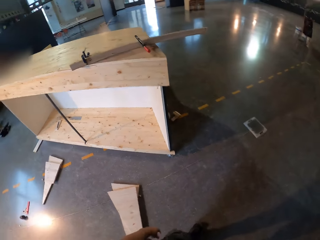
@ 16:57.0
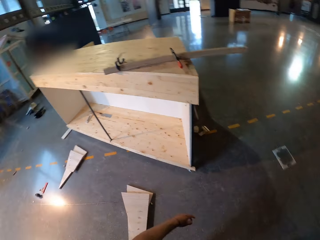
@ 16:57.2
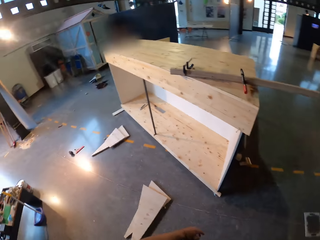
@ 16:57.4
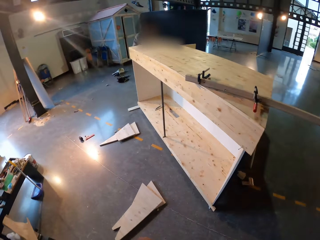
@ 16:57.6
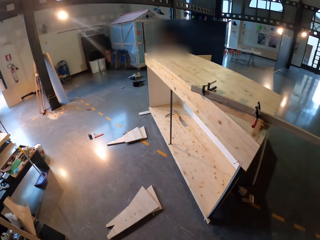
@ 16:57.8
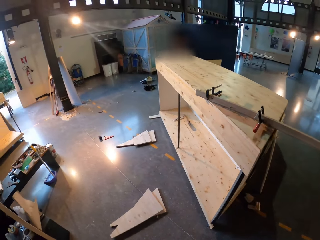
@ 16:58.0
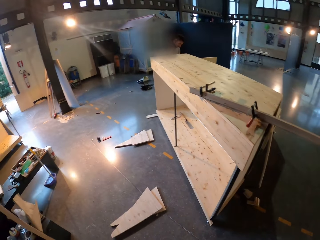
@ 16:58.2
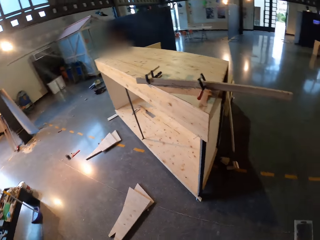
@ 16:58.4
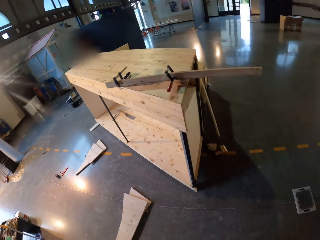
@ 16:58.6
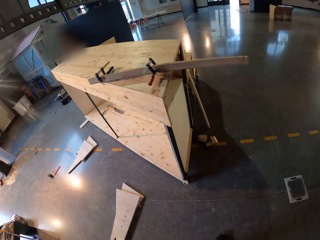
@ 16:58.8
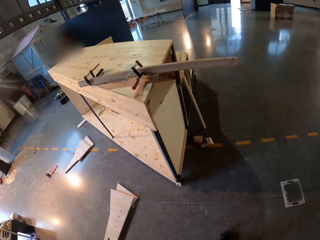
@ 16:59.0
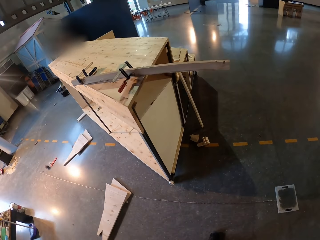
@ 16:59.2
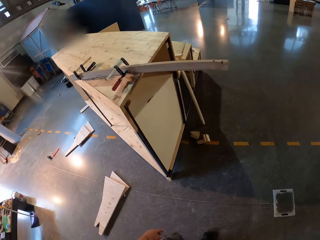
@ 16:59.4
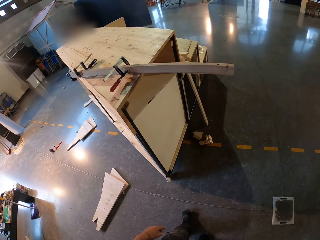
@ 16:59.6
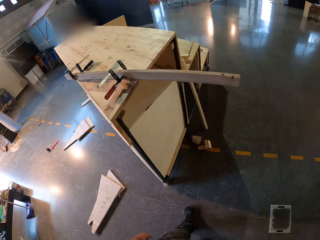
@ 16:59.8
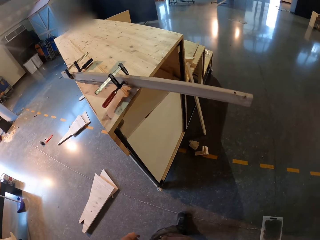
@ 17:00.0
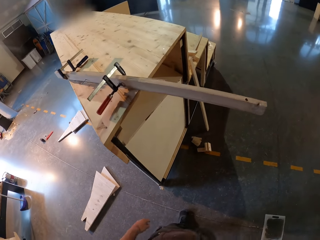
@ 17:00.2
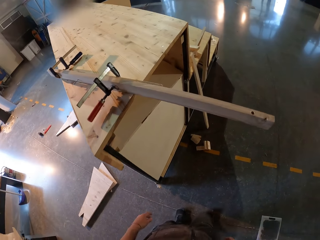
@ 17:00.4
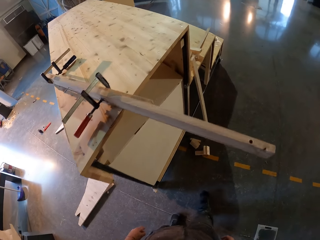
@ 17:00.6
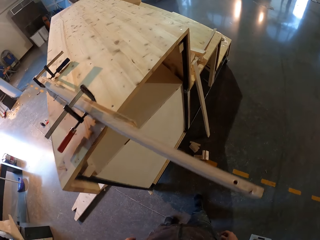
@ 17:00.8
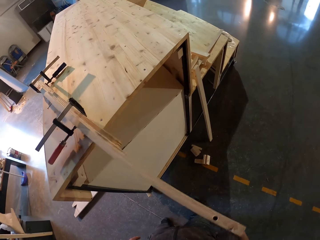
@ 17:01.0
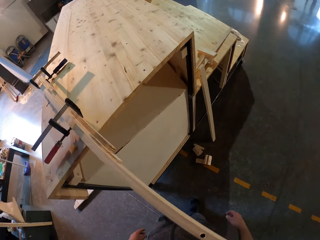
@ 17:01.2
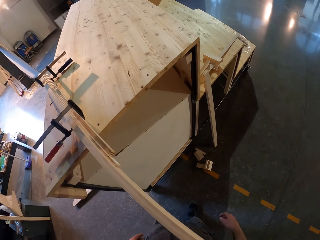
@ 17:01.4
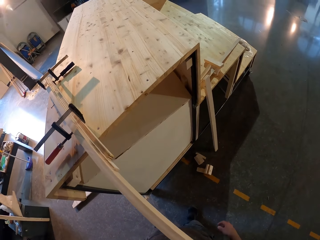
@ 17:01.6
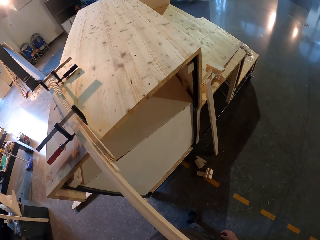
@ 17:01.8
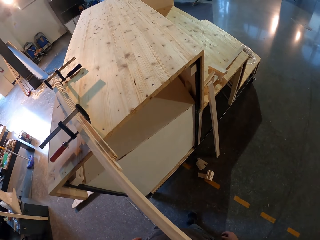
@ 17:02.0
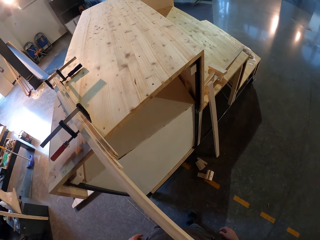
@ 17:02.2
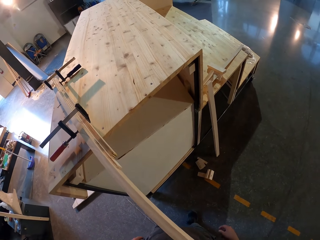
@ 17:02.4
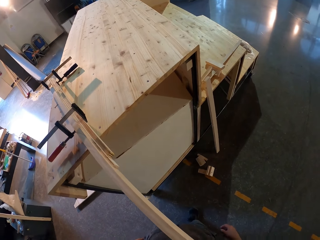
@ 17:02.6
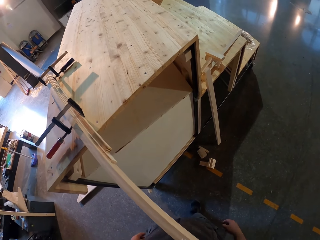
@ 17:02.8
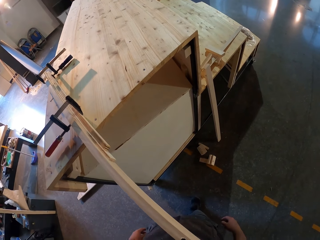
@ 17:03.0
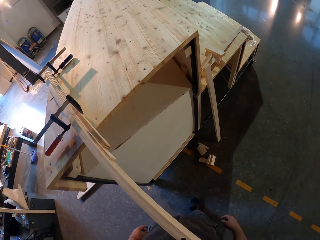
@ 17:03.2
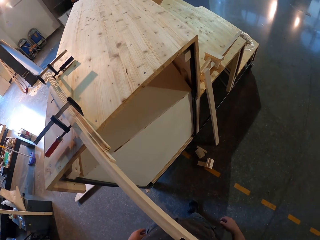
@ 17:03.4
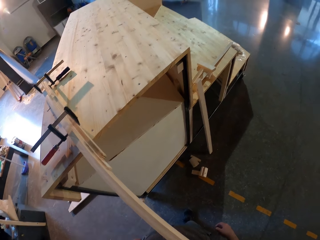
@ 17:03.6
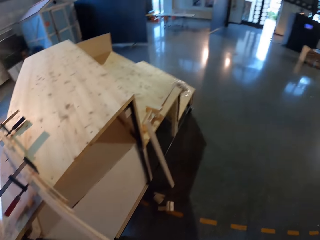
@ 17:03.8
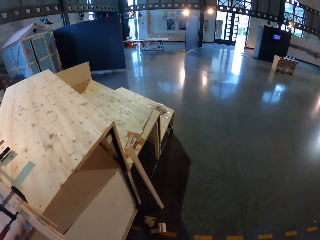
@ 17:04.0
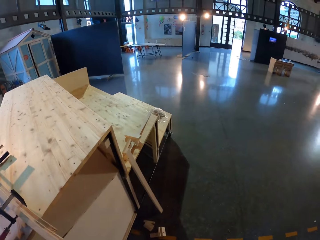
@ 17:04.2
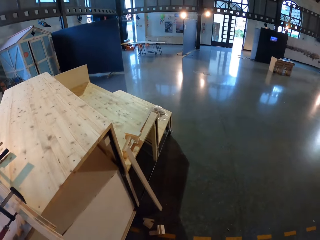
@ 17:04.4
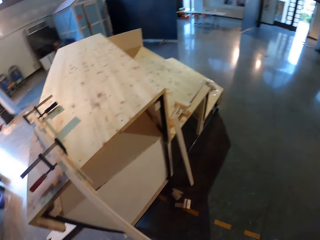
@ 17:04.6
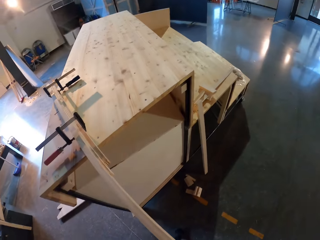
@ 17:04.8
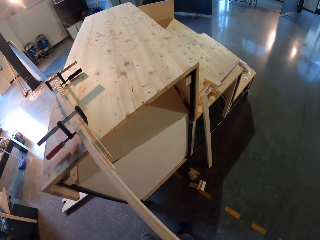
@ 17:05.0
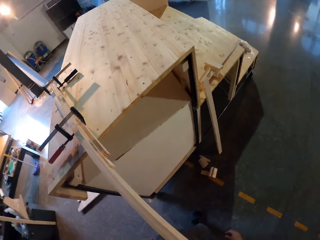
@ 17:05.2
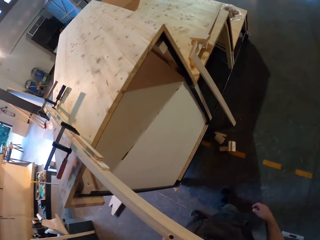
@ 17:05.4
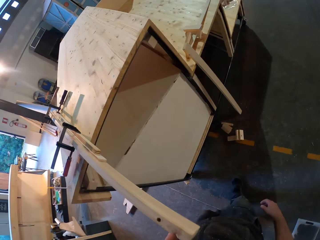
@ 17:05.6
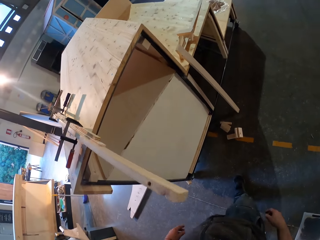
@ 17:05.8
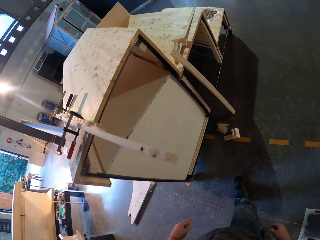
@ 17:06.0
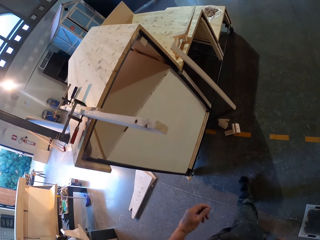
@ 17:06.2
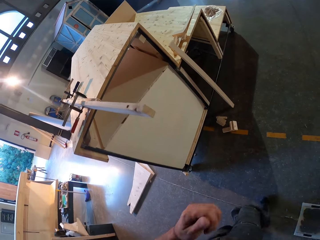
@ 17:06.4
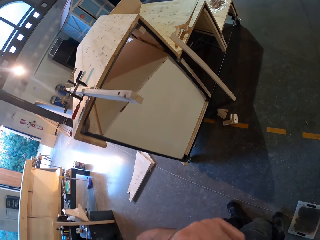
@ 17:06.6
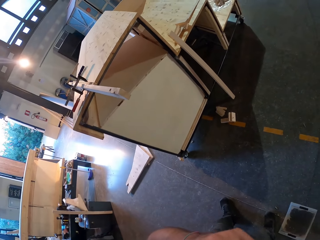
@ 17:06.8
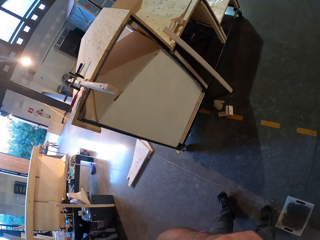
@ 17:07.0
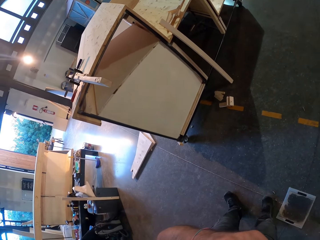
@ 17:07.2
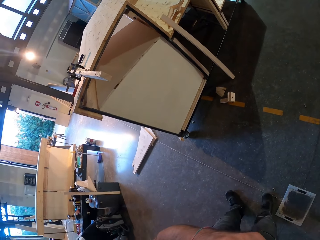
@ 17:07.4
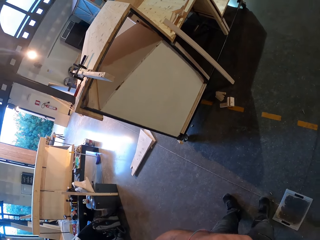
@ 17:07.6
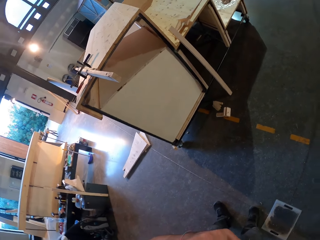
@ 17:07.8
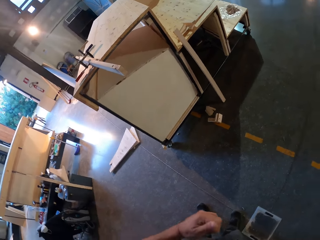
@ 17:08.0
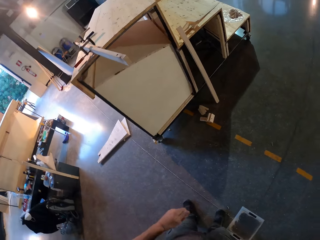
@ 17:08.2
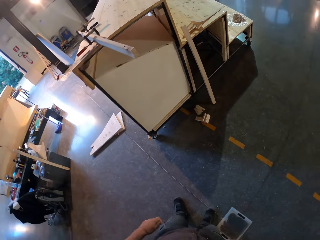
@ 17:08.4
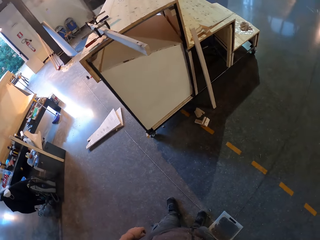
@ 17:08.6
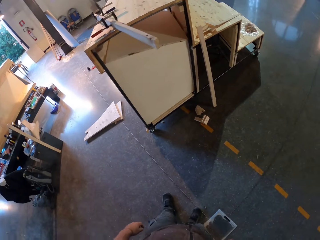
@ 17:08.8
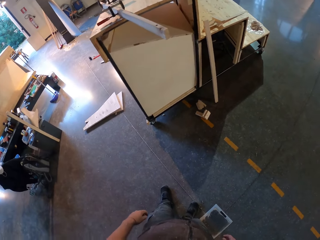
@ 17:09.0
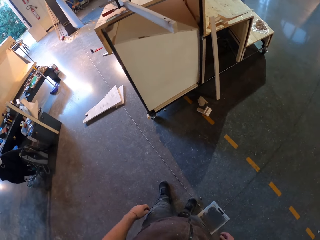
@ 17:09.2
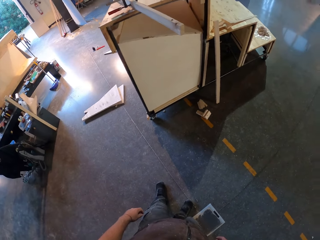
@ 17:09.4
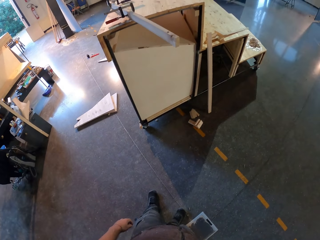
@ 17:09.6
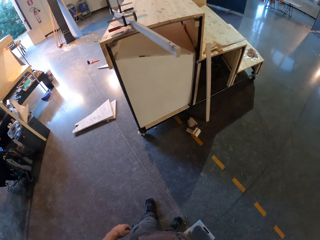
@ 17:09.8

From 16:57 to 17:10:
The camera wearer looks around the house. They walk around the house. They do something with a hand.

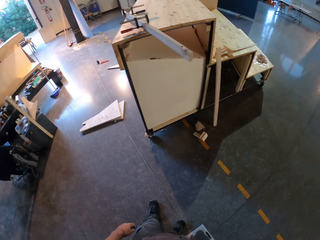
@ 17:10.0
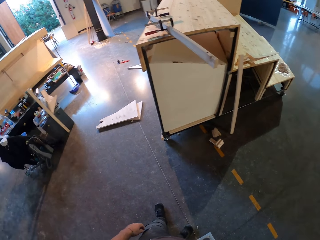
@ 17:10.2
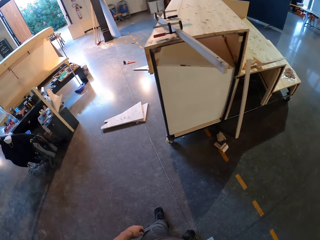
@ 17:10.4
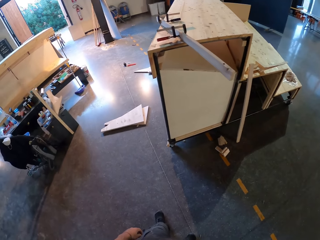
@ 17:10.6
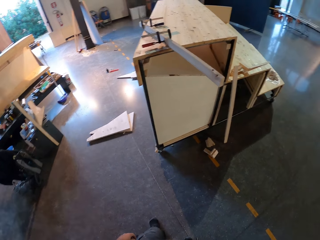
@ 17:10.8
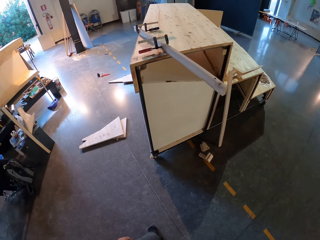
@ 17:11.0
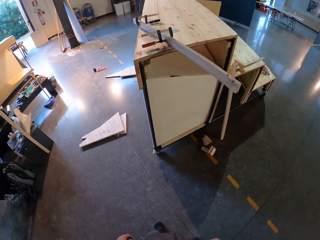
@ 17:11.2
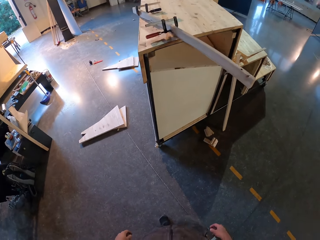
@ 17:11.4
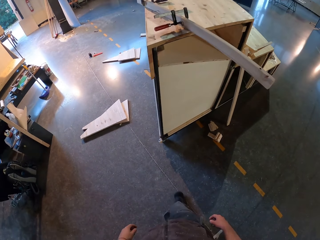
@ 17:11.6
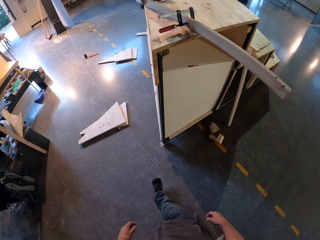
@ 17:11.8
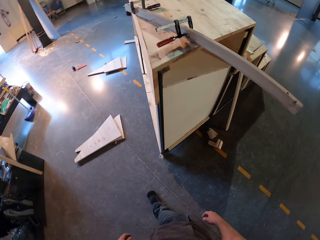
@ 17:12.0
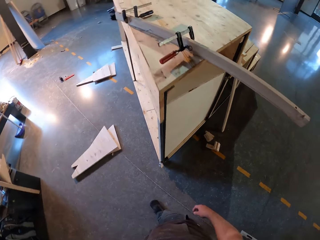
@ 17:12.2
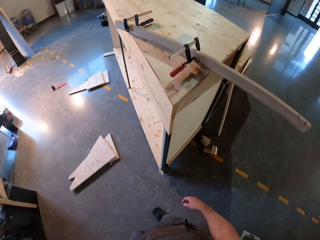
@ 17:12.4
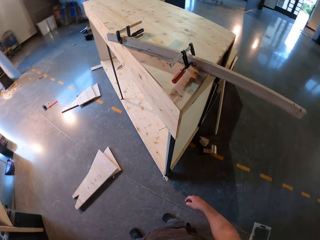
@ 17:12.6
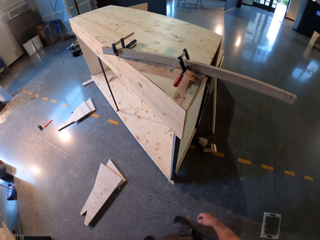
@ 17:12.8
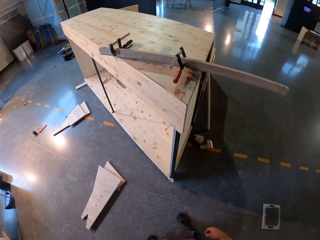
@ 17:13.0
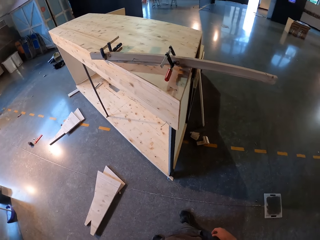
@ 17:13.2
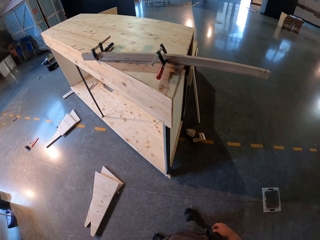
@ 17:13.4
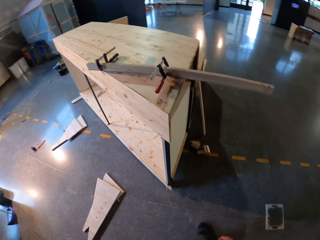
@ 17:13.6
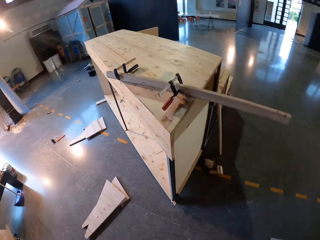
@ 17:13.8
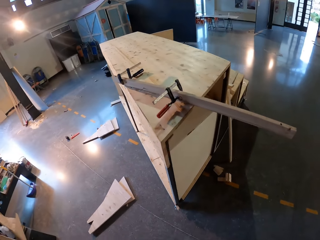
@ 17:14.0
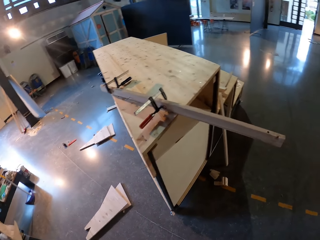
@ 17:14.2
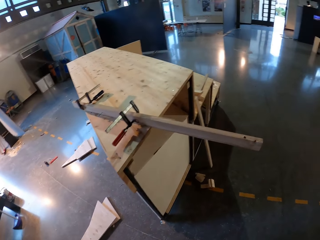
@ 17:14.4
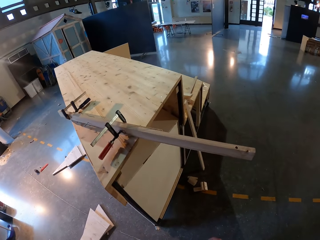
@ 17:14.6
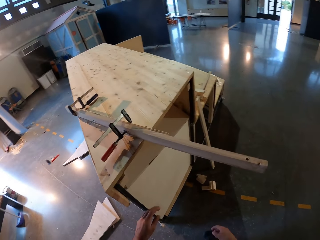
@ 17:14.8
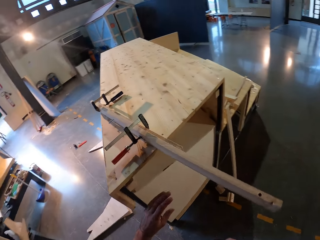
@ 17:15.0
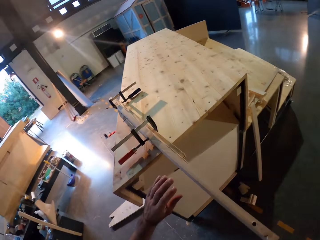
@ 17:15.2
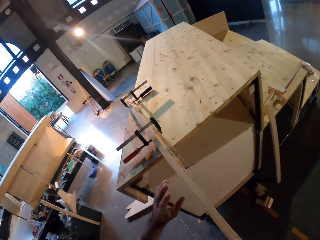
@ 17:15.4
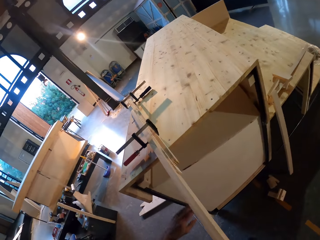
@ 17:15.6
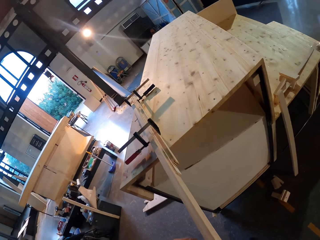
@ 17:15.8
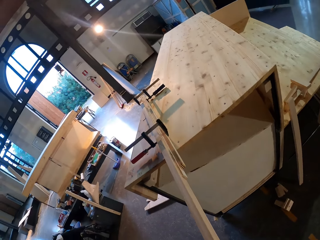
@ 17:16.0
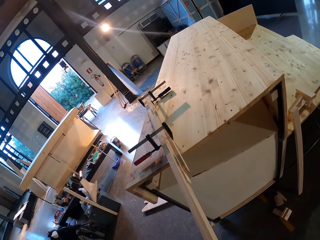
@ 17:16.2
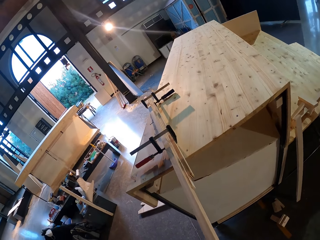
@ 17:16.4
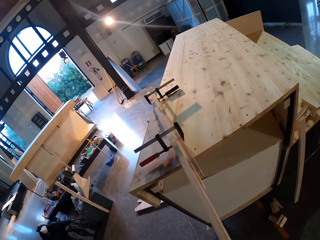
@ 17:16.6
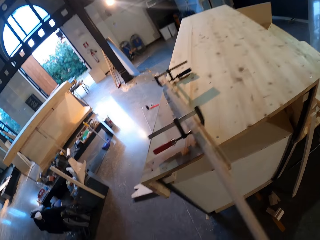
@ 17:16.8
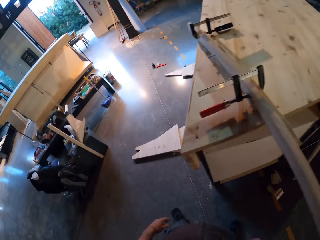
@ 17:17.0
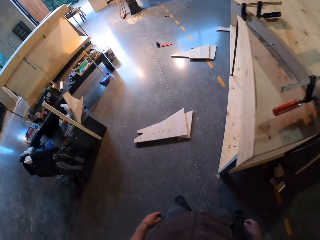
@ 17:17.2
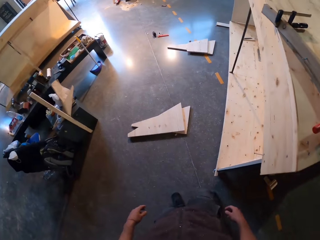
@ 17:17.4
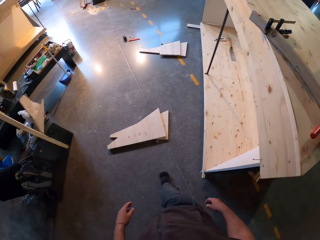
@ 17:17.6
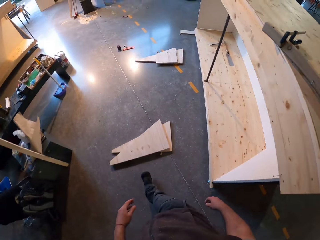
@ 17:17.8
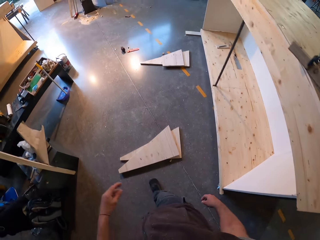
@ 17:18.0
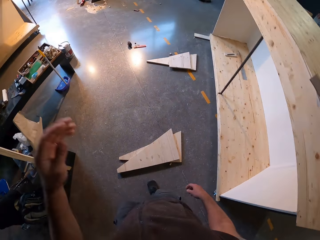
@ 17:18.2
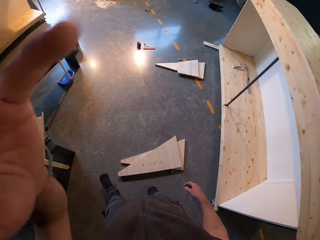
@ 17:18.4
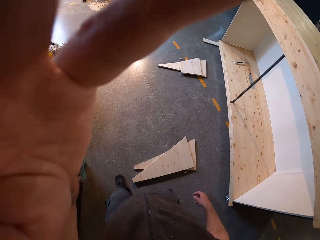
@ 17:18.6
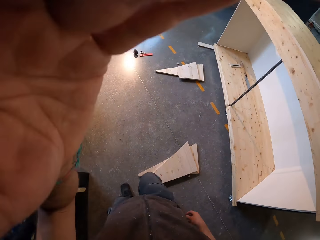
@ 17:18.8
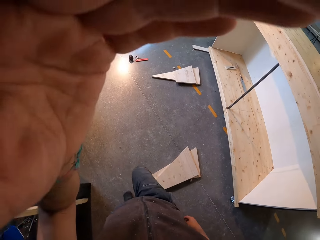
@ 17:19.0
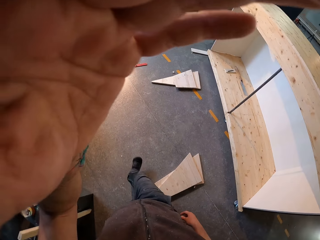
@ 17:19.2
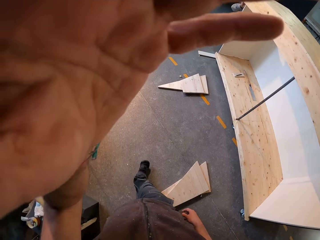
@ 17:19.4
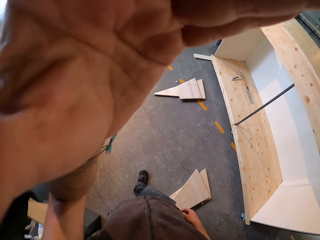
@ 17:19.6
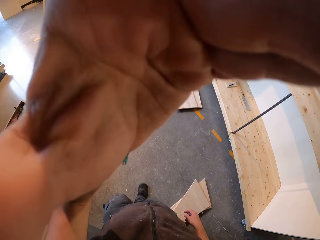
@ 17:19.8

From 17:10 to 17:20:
The camera wearer walks around the house. They do something with a hand.
